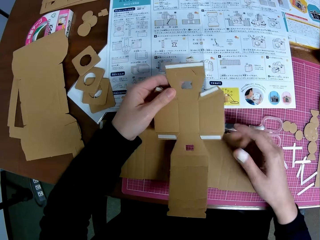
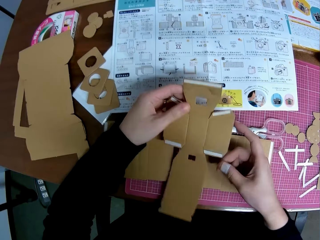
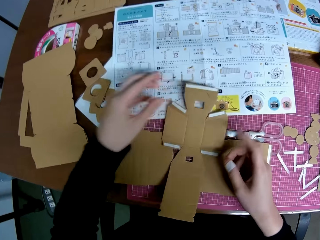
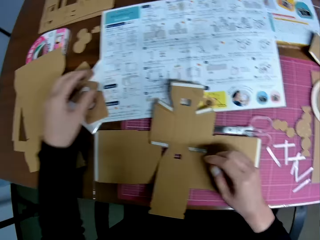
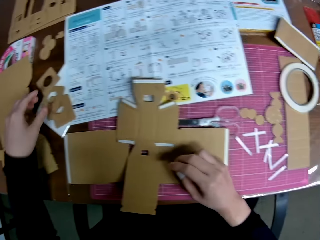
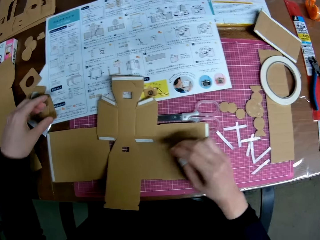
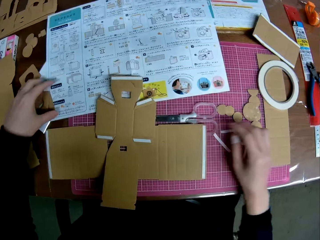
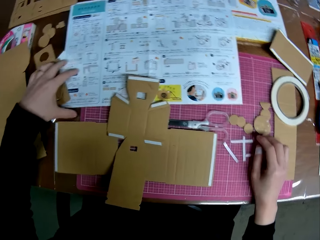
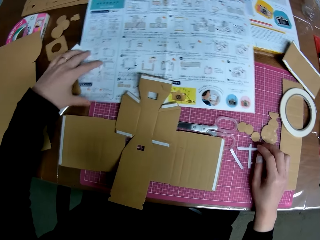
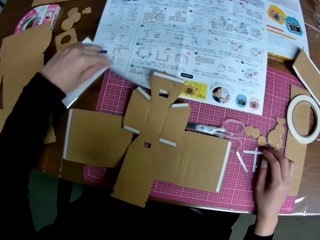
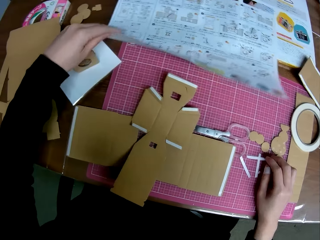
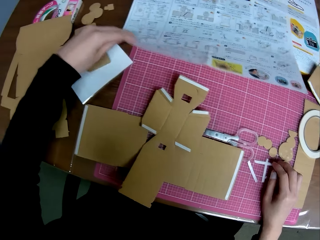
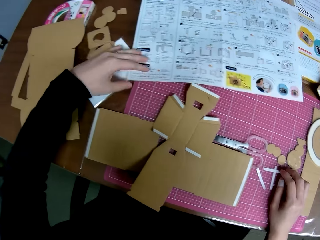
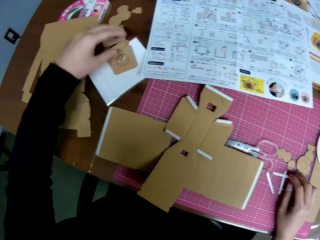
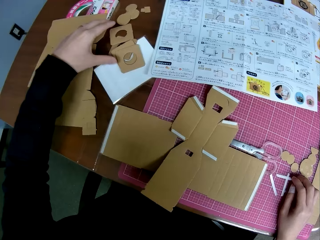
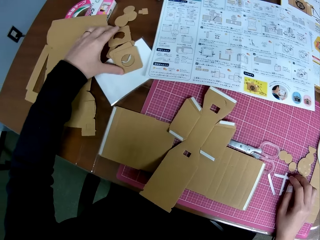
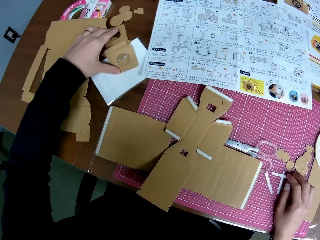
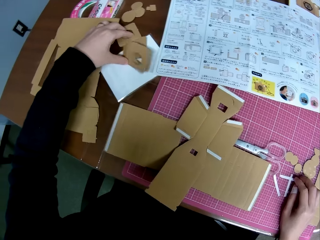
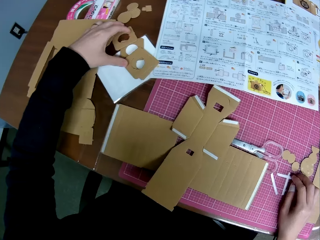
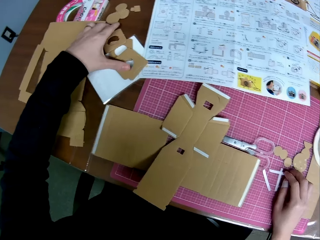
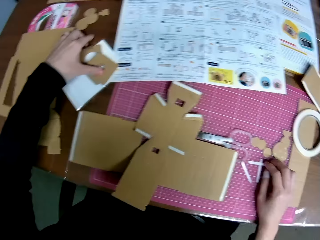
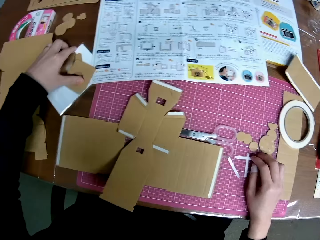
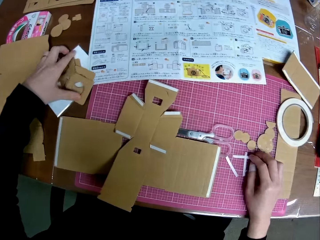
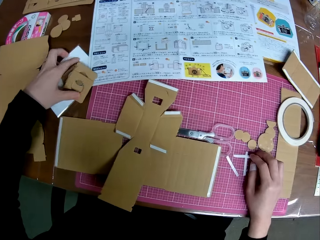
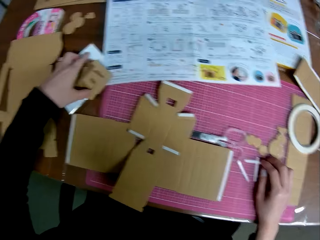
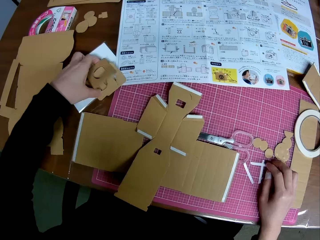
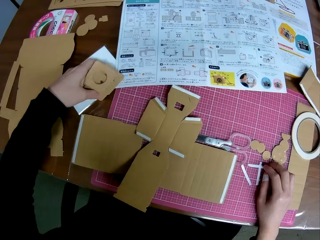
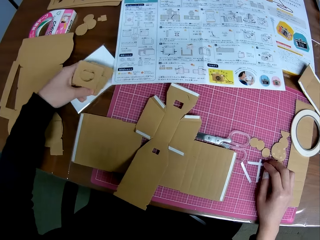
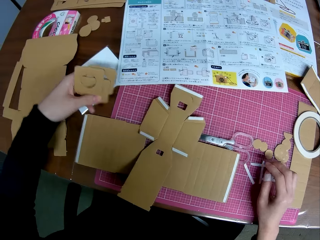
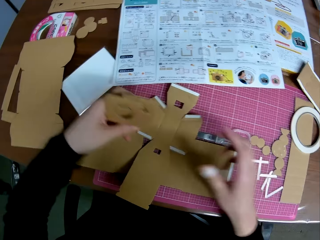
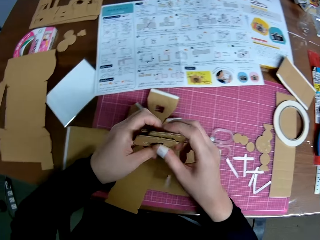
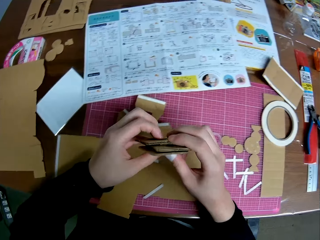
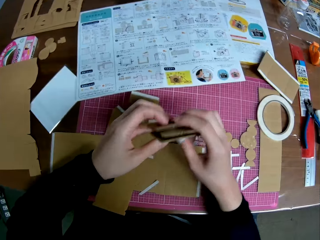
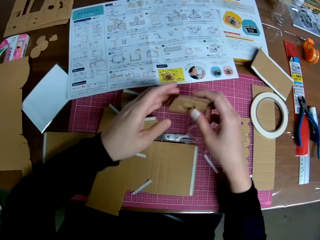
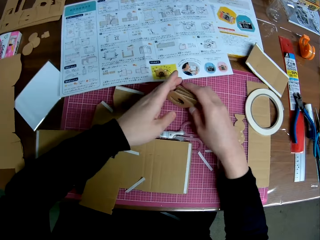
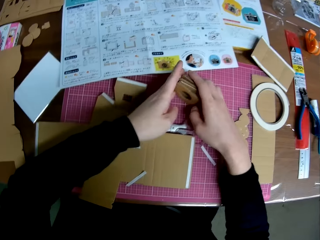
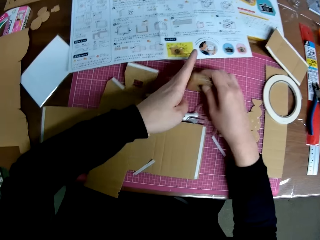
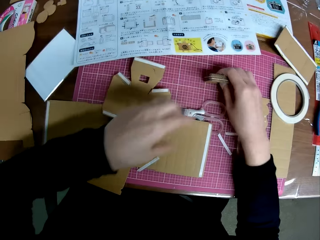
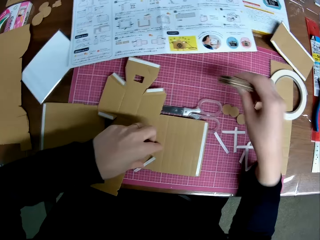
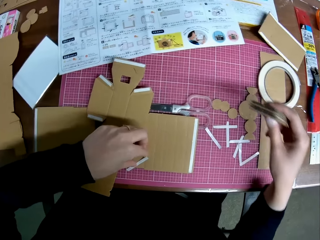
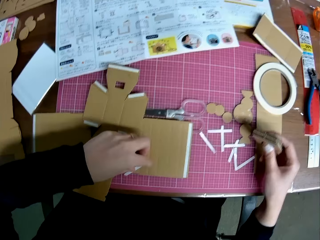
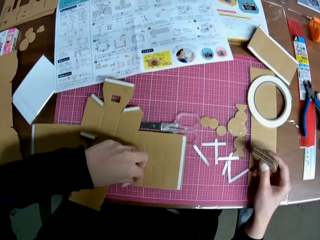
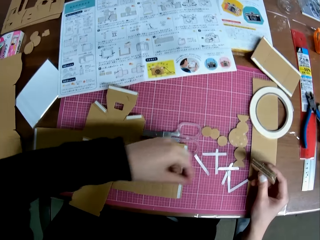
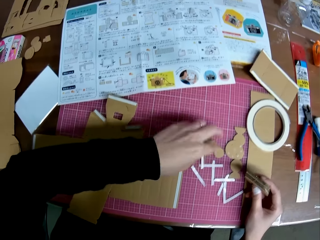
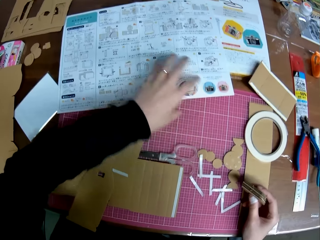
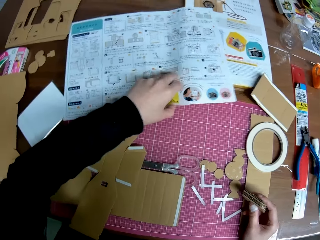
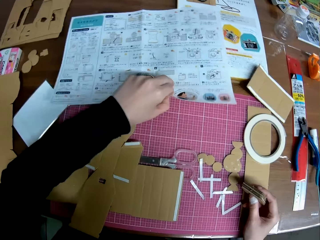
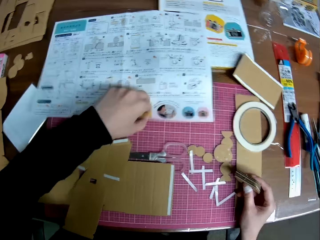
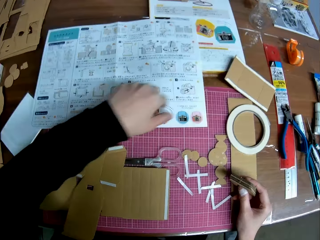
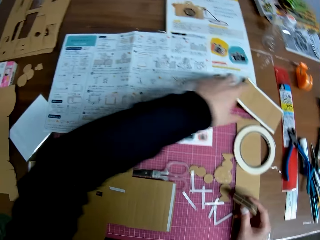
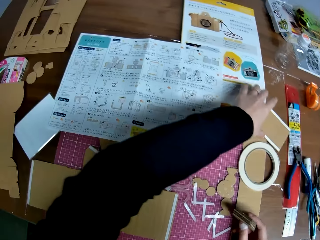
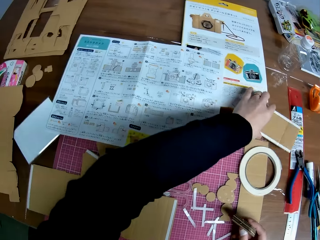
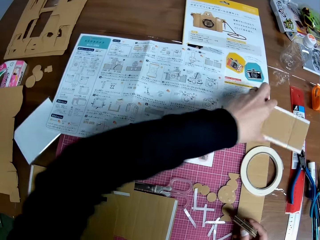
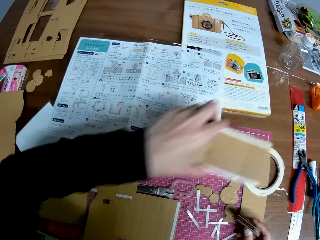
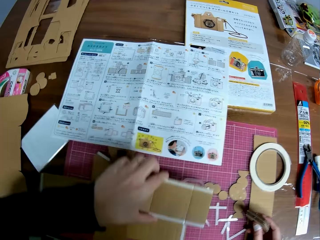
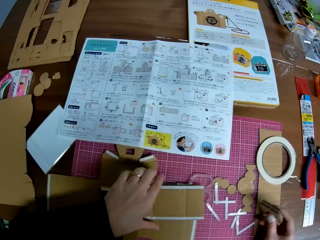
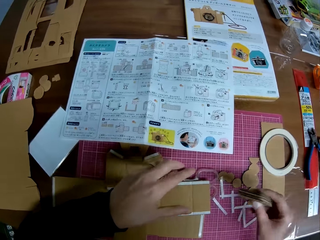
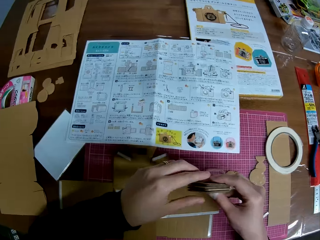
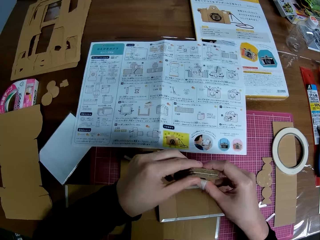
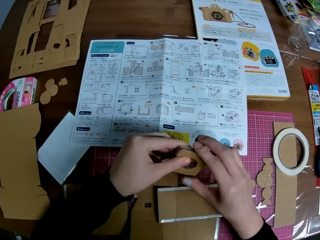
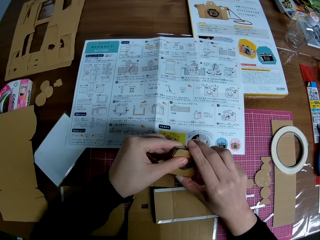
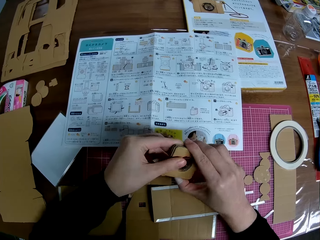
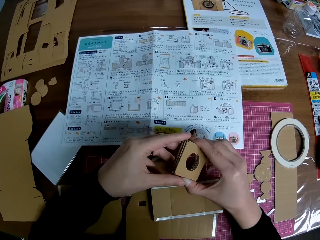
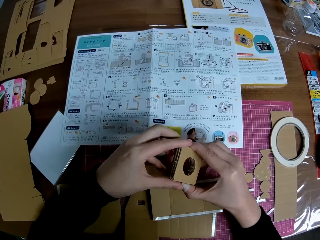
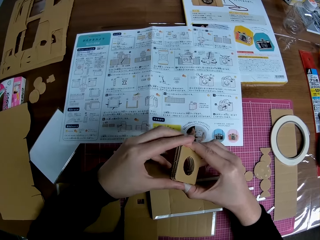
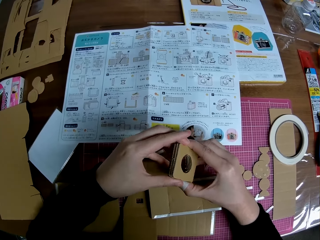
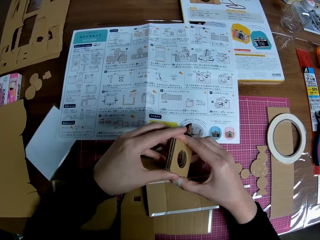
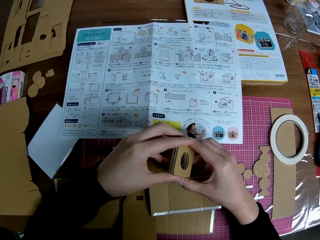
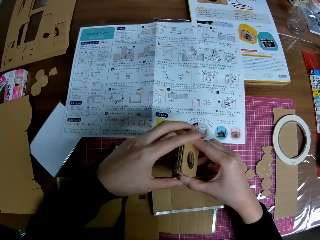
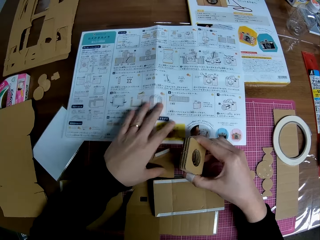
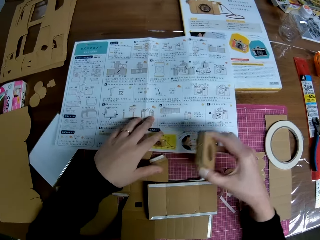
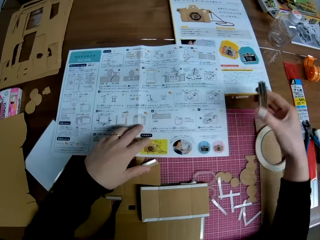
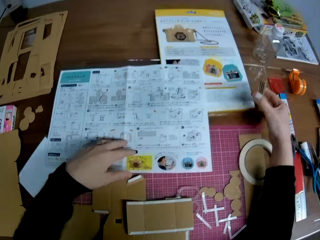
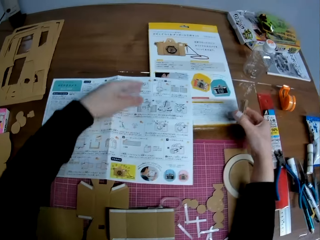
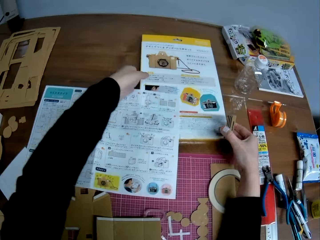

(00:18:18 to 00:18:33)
The camera wearer takes the carton. He puts down the carton. He lifts an instruction manual on the table with his left hand. He touches the paper. He picks up folded carved shapes or cartons on the table with his left hand. He arranges the folded carved shapes on the table with both hands. He moves the folded carved shapes to one side of the table with his right hand. He removes tape from the top of the taped carved shape on the table with his left hand. He pulls the instruction manual on the table with his left hand. He moves a taped carved shape on the table closer to him with his left hand. He takes the carton. He arranges the folded carved shapes with both hands. He holds the cartons.

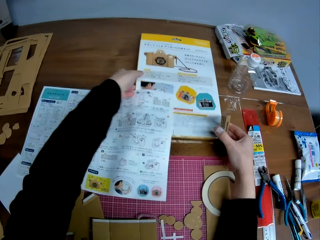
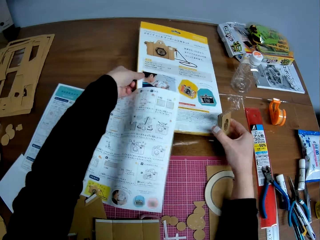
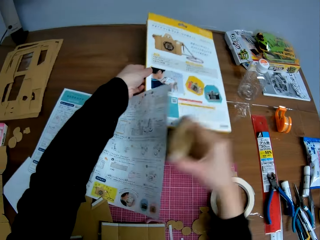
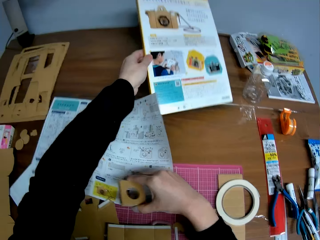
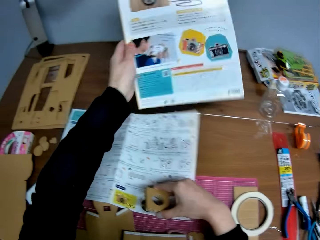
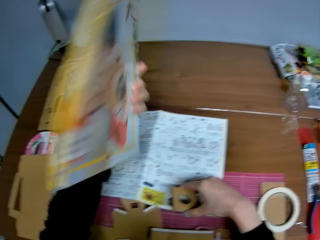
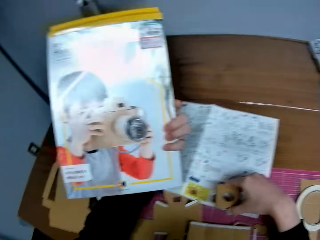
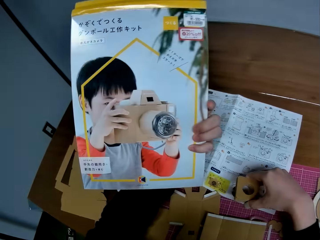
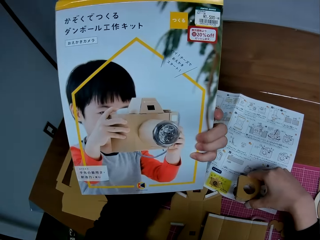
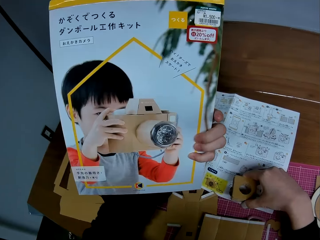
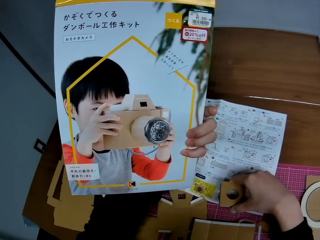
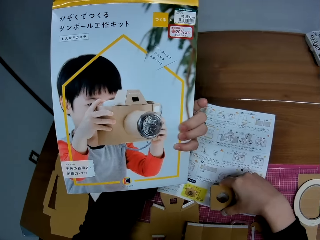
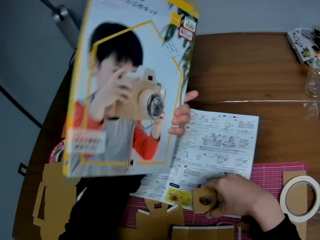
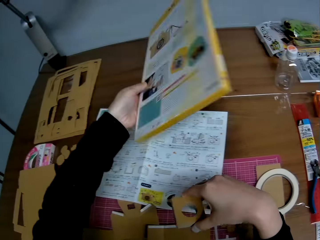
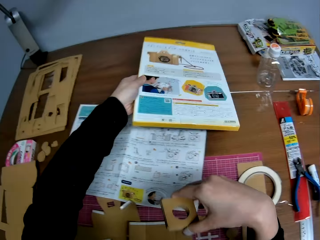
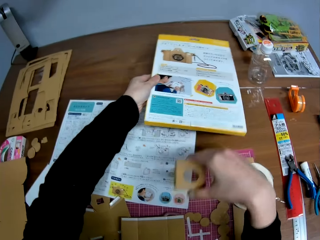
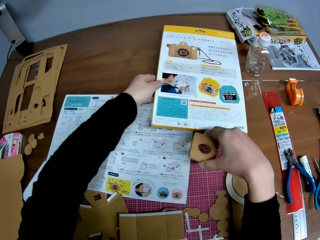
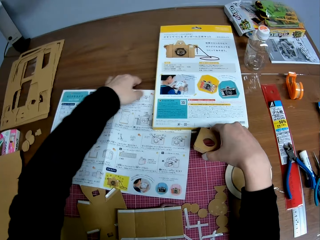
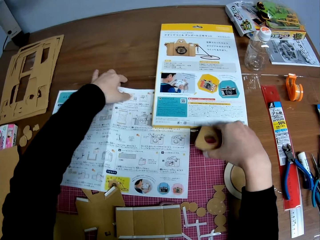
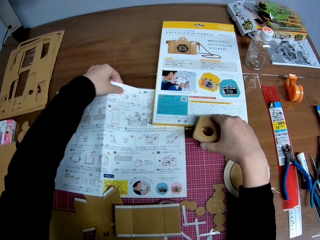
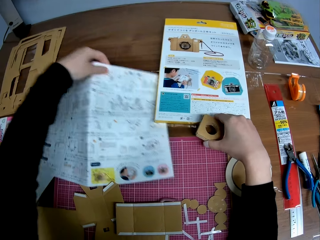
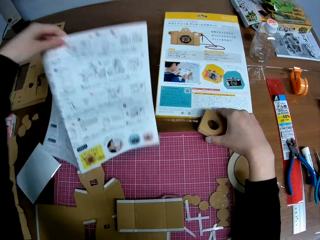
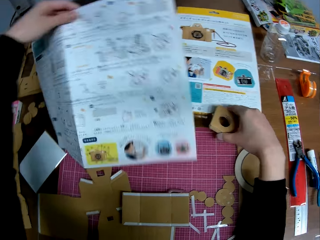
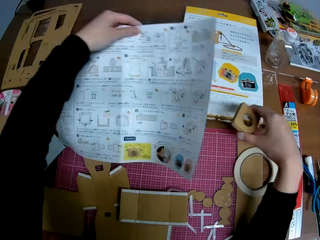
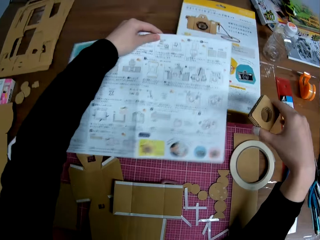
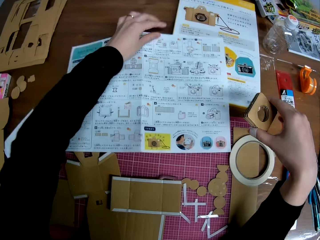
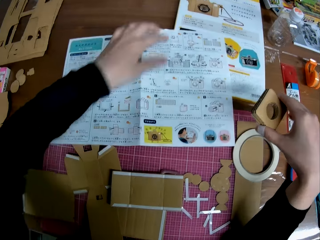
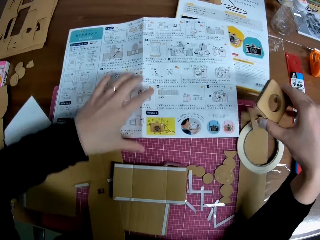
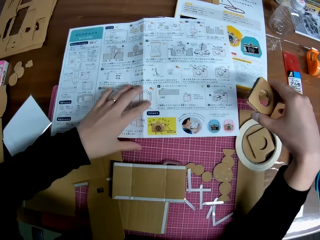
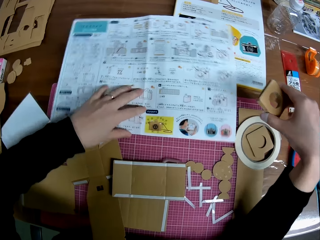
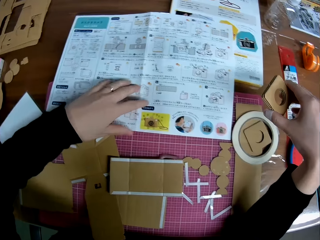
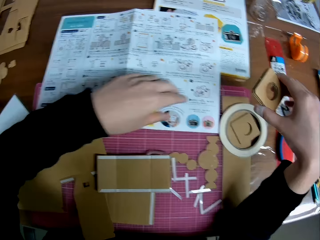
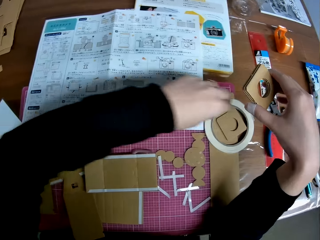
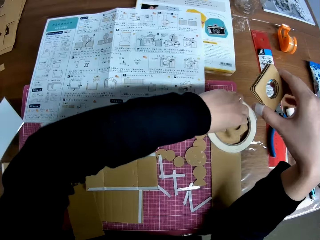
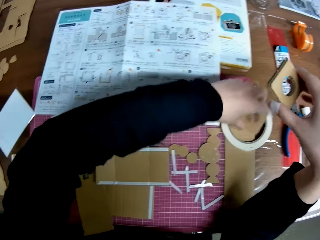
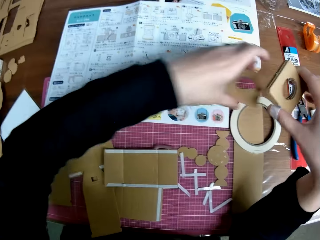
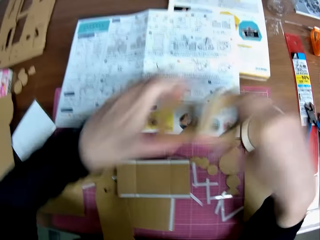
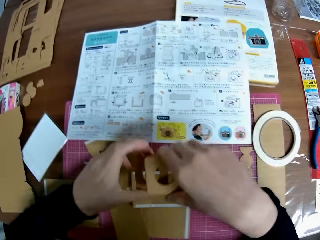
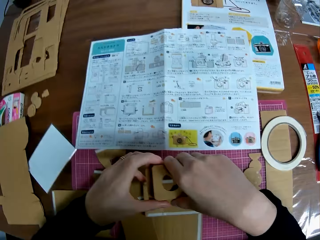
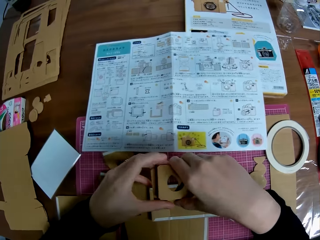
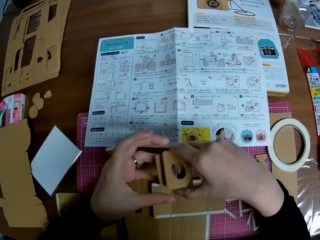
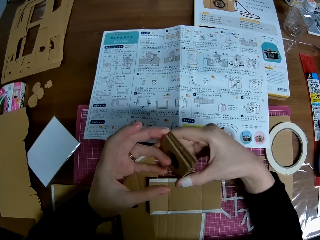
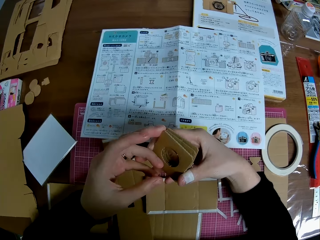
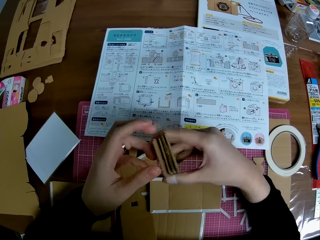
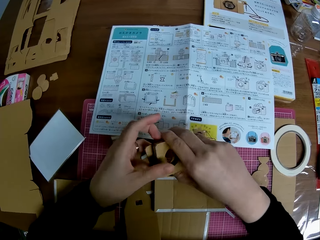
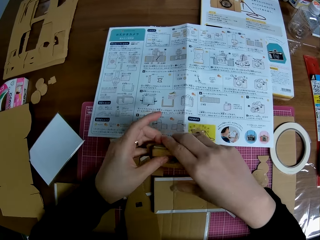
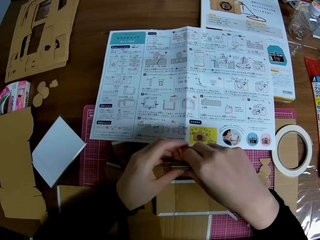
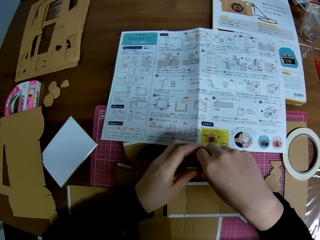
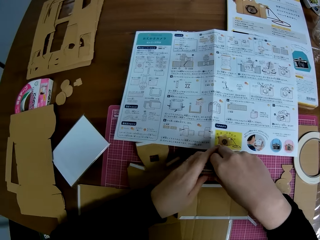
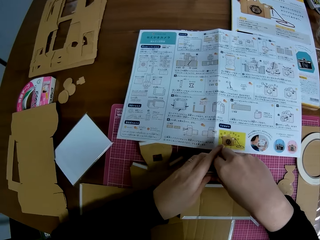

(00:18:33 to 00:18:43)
The camera wearer picks up a pack or book on the table with his left hand. He turns the pack with his left hand. He looks at the book. He drops the pack on the table. He adjusts the instruction manual on the table with his left hand. He takes the paper, puts down the paper. He picks up a folded carved shape on the table with his left hand. He arranges the folded carved shapes together with both hands.
